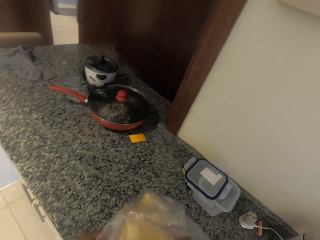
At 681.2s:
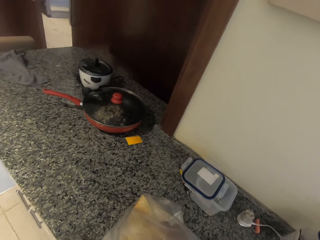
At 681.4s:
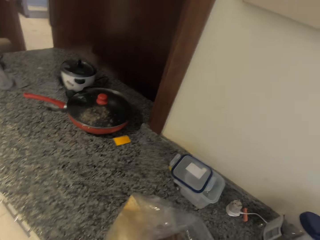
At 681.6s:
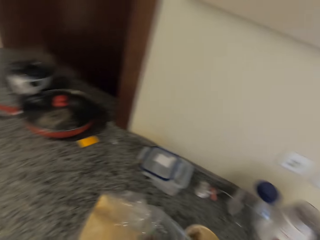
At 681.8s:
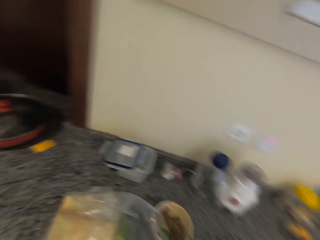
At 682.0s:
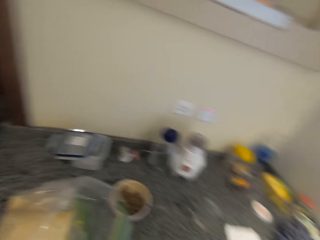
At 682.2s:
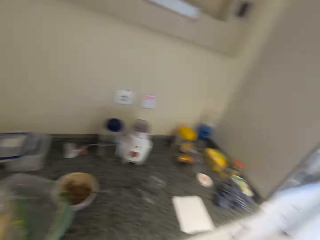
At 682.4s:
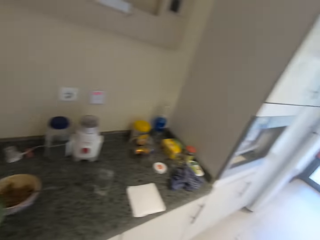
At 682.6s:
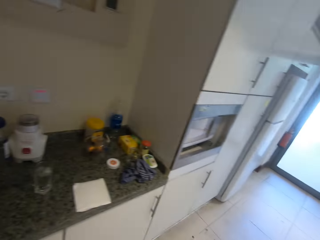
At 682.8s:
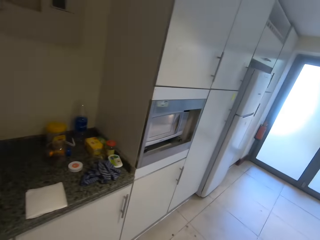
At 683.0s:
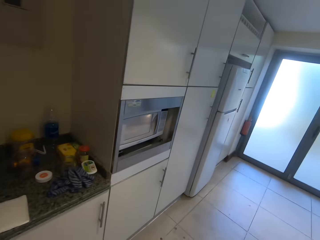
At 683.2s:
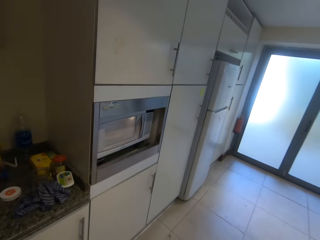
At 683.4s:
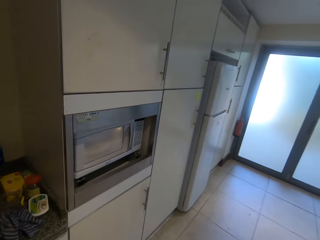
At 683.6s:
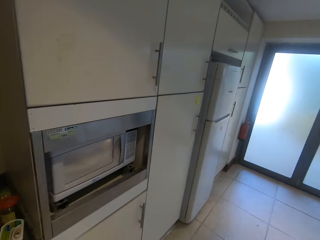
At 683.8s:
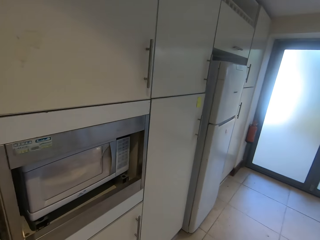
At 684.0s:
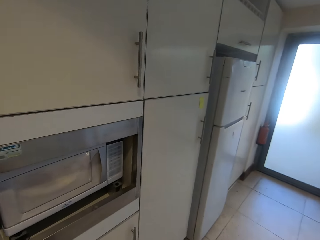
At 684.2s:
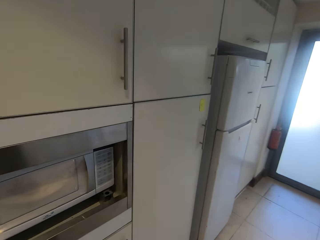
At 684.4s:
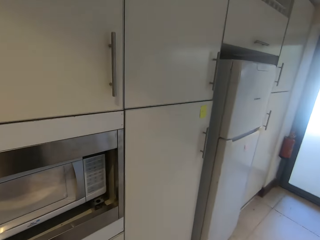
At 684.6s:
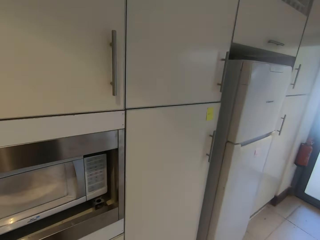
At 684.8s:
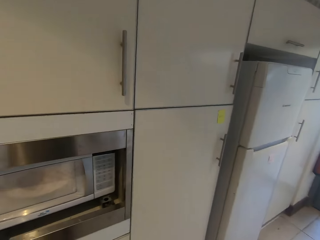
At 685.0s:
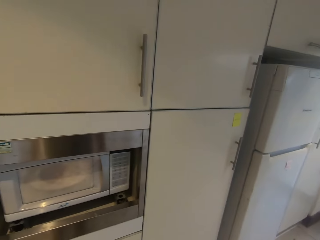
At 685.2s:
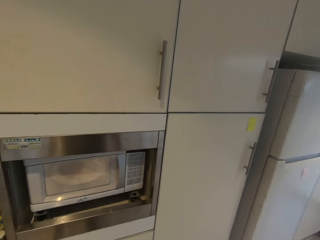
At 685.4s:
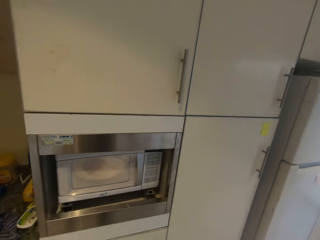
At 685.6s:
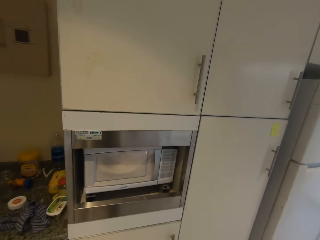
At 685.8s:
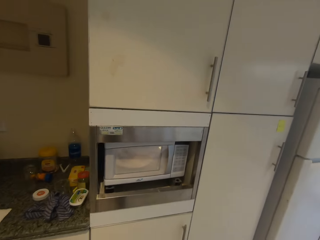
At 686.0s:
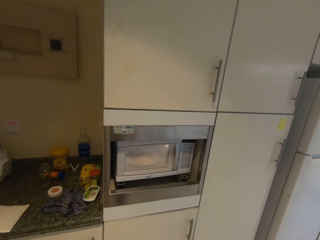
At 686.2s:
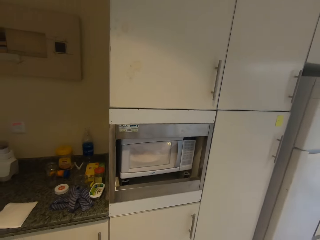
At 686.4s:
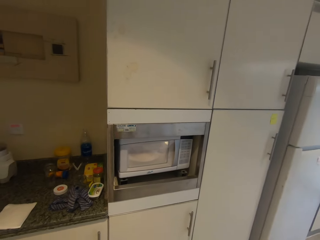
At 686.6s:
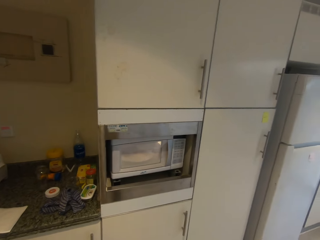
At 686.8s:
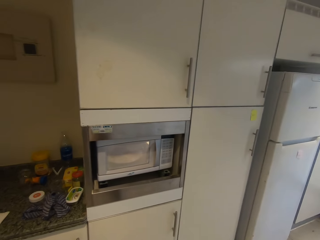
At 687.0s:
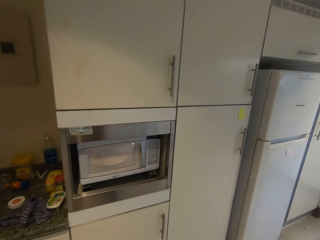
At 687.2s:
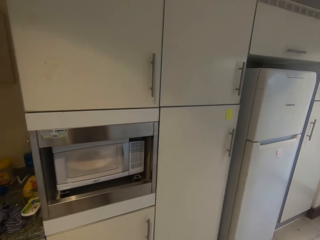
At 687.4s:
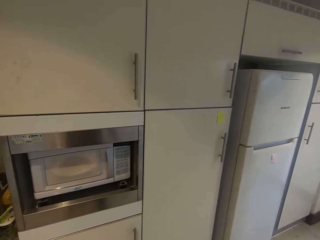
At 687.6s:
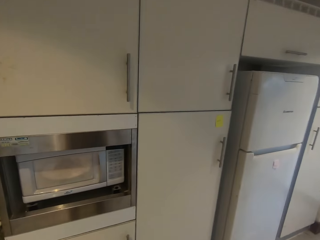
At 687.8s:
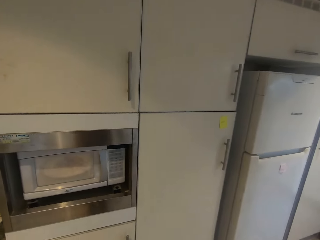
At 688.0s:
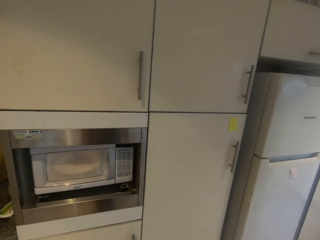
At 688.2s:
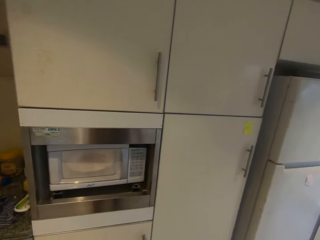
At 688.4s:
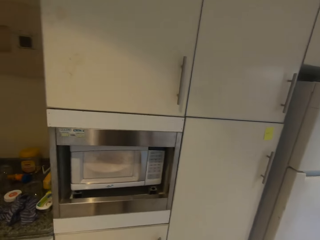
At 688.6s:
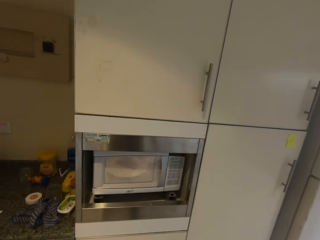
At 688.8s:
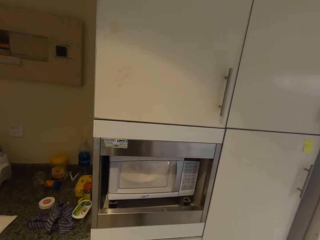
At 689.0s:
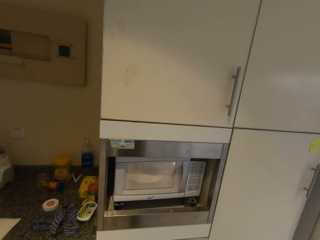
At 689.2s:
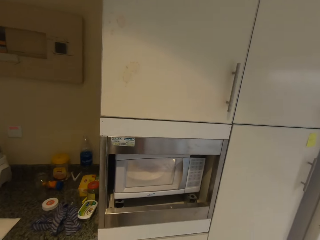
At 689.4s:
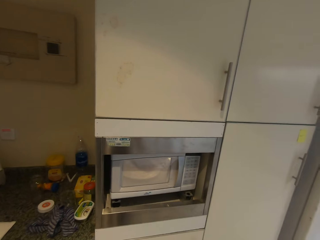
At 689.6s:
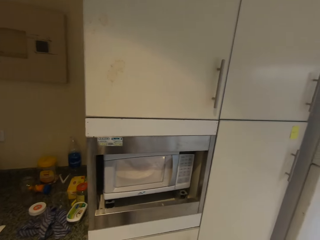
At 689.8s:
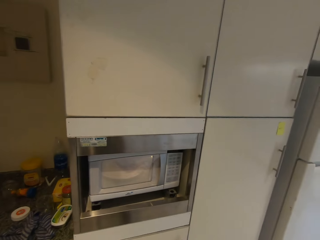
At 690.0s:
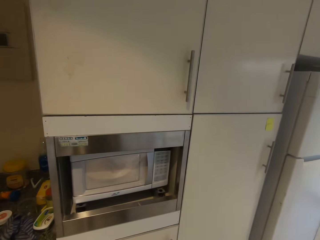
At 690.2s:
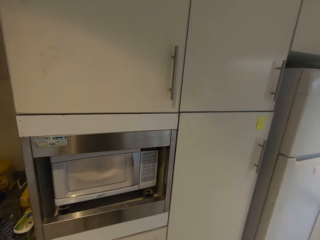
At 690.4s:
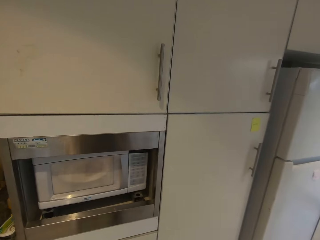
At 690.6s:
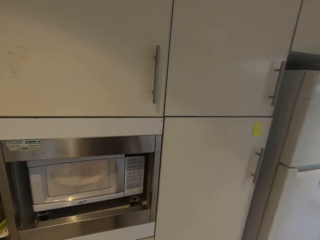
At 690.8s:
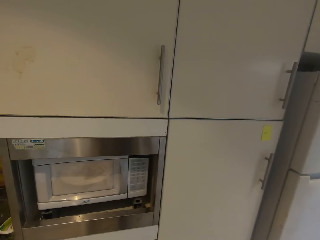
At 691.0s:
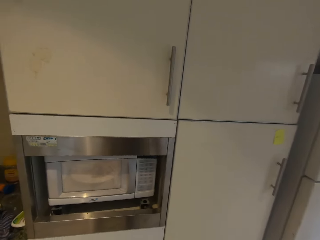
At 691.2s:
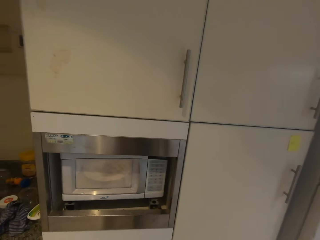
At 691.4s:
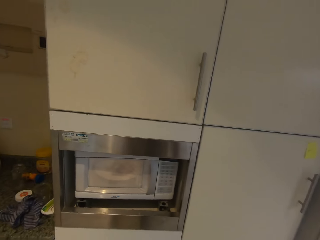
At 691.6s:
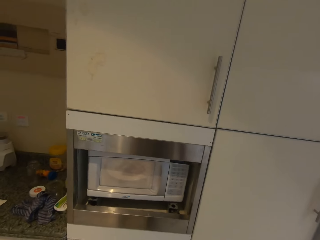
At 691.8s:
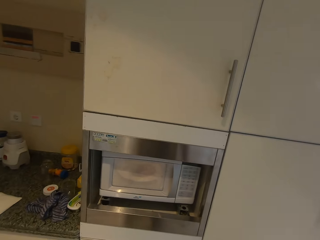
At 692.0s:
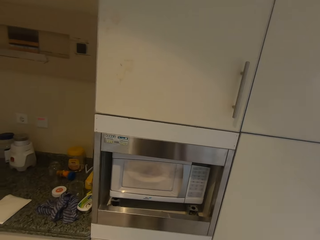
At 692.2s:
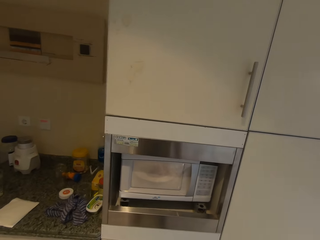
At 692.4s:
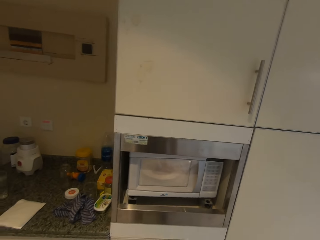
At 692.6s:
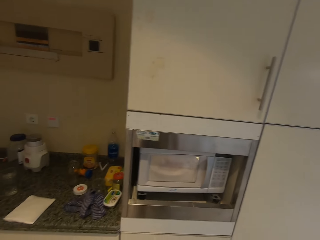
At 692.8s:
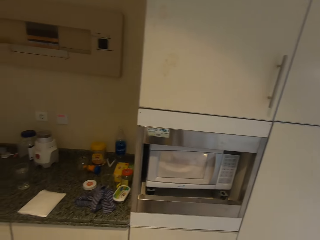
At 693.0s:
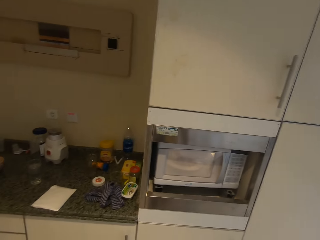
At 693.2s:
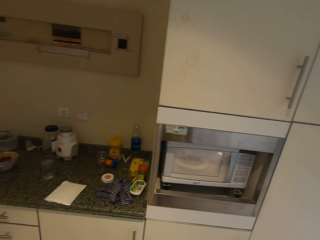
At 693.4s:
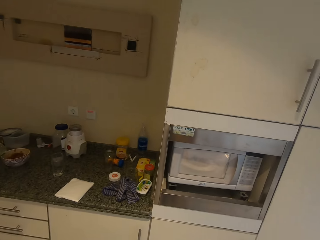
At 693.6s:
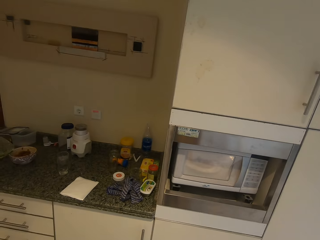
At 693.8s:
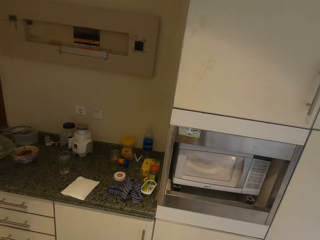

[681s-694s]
The camera wearer turns. They walk around. They look around. They check on the microwave. They look around the microwave area.

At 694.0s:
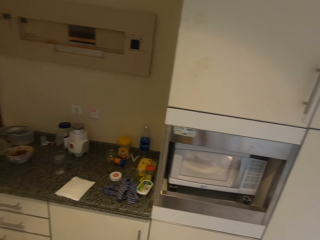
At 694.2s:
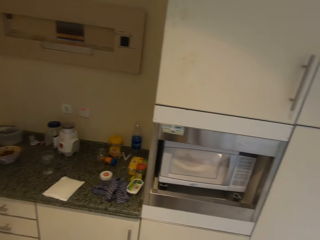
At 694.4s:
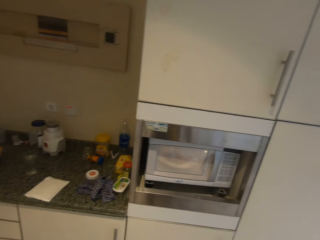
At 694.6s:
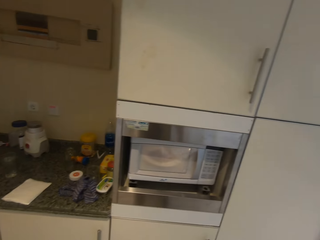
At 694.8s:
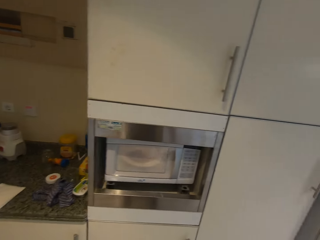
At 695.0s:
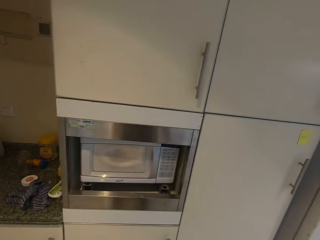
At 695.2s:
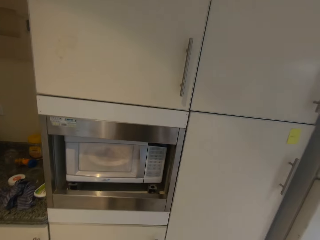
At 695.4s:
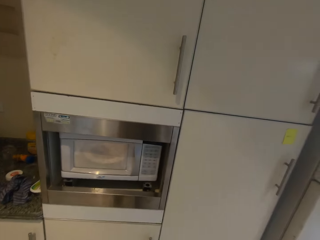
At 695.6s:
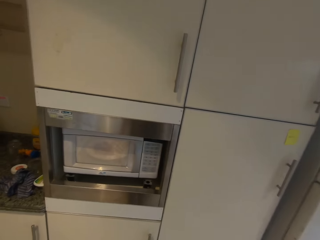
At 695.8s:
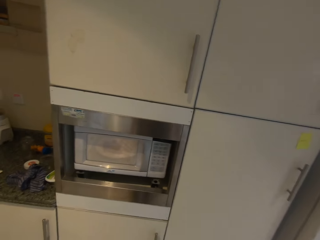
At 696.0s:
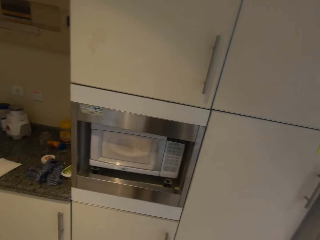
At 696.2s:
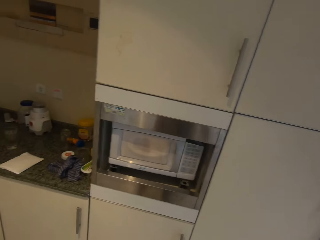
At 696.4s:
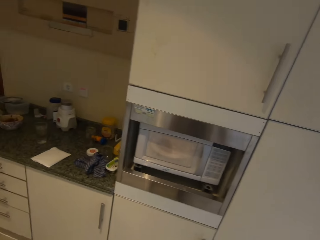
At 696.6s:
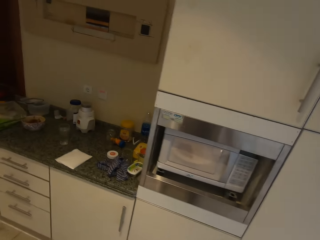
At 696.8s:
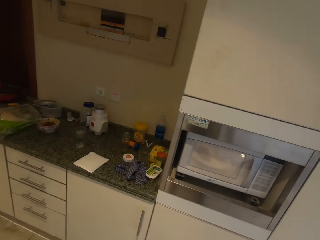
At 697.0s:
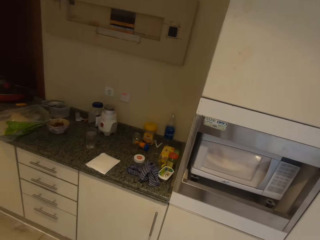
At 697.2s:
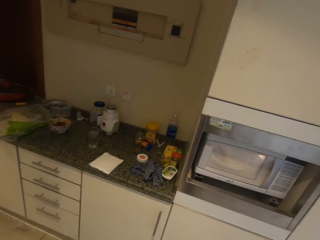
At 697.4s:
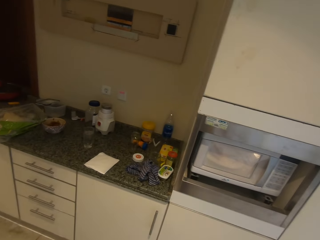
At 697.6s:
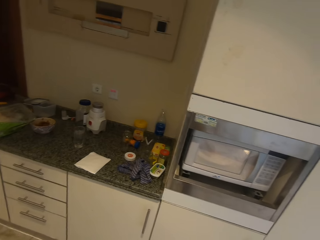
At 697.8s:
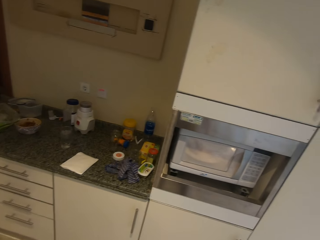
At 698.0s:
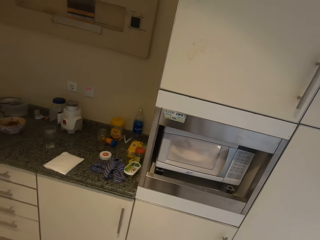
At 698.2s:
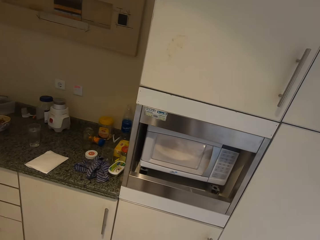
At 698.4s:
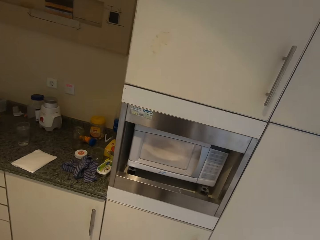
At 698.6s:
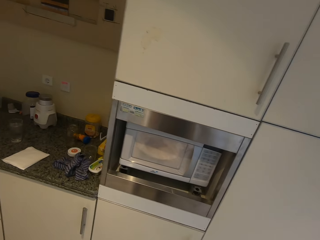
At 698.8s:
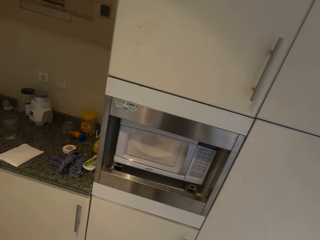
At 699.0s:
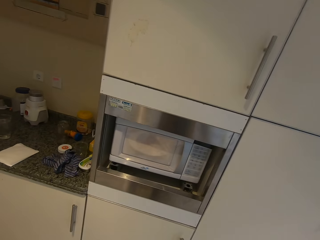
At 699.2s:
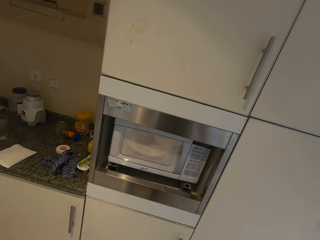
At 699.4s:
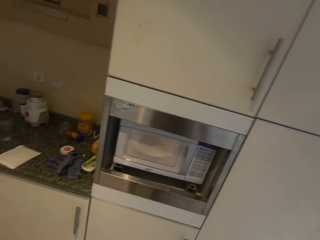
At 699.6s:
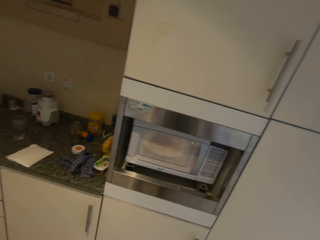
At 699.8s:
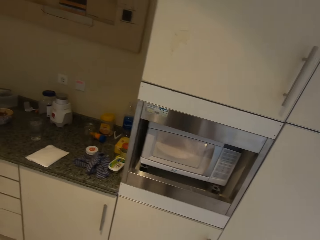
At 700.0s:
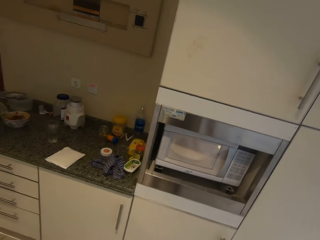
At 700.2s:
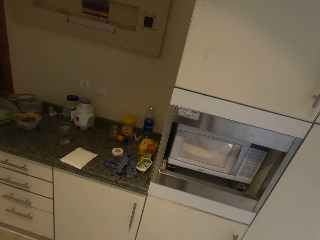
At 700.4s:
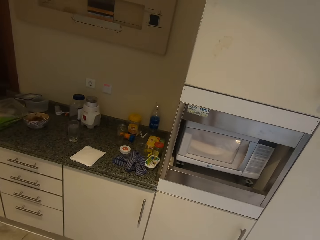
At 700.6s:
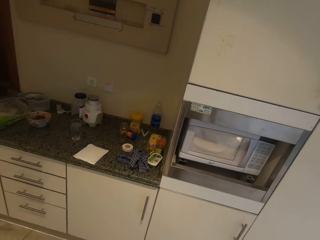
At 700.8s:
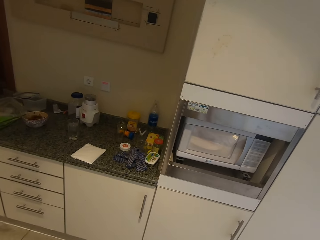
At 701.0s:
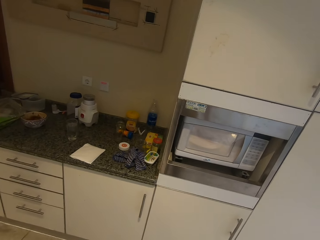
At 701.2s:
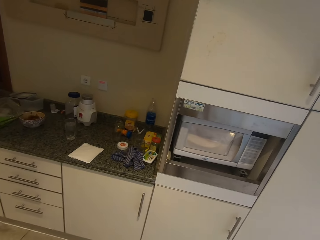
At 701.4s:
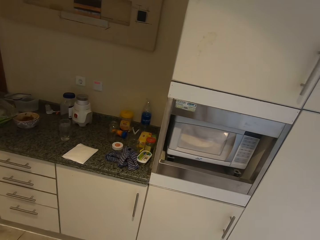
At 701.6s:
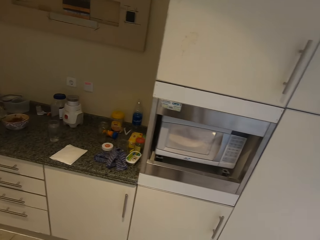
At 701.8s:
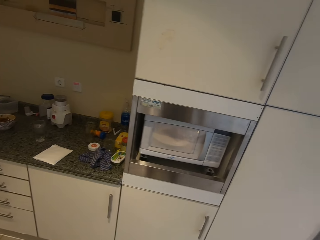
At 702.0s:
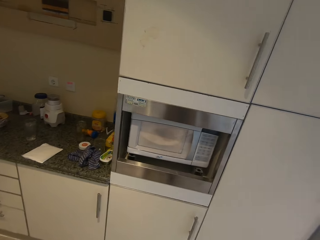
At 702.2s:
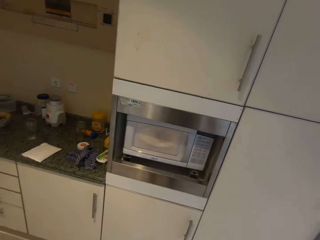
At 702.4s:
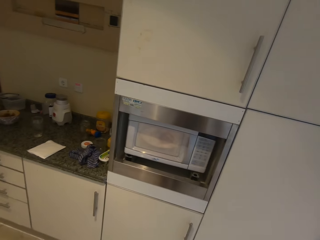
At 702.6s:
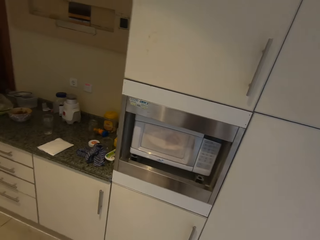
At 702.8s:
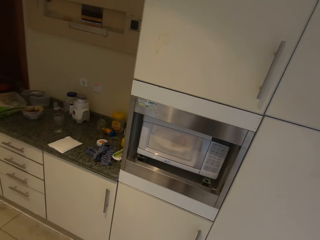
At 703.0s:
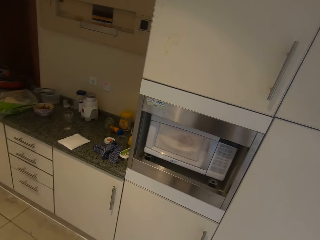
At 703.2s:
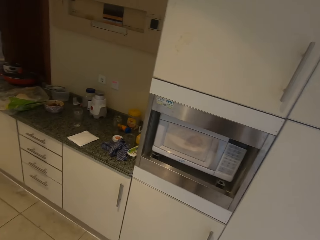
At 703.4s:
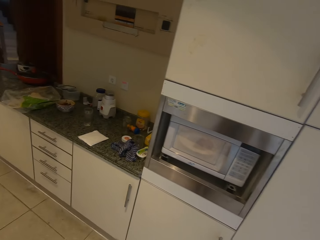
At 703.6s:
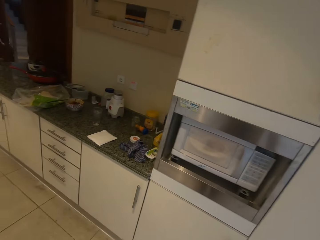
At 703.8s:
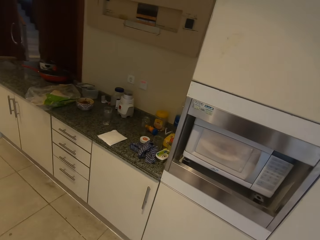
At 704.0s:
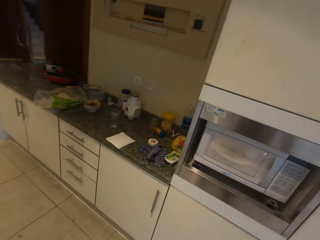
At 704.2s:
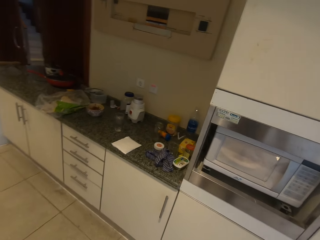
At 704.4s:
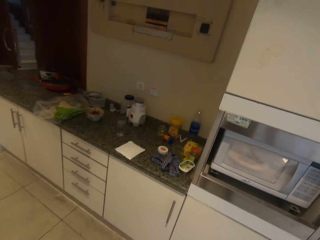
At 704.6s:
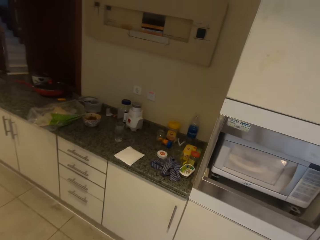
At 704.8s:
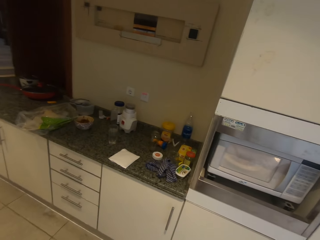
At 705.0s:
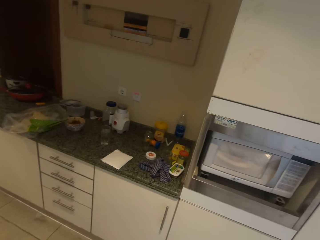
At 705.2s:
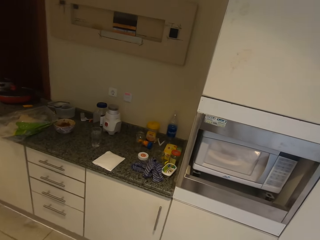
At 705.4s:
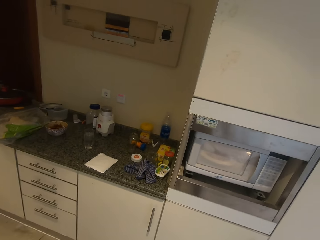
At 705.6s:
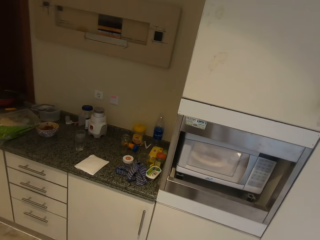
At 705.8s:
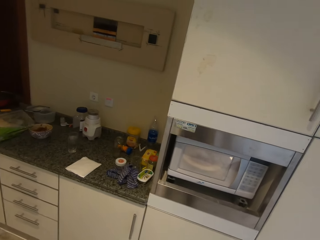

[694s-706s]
The camera wearer waits for the food in the microwave to heat.
